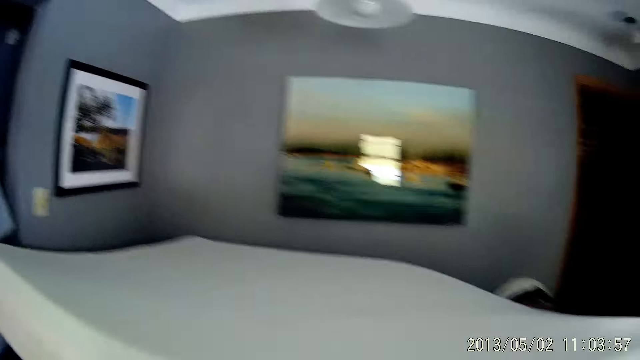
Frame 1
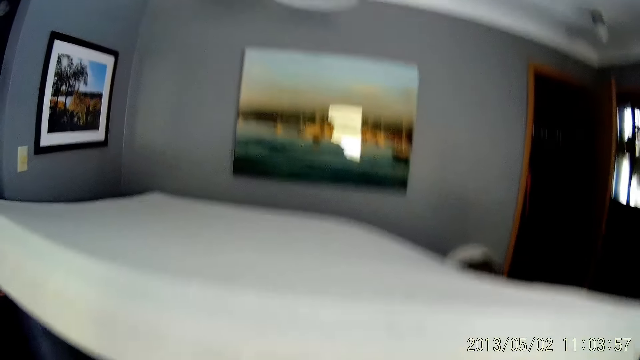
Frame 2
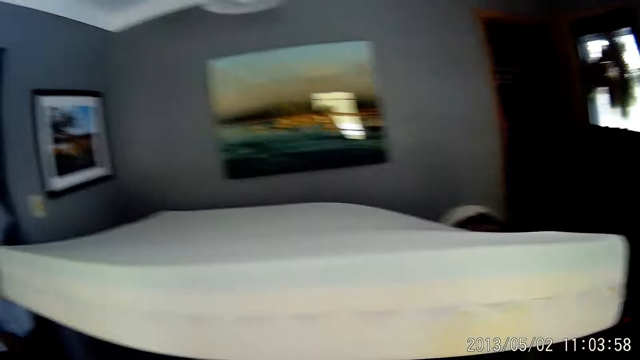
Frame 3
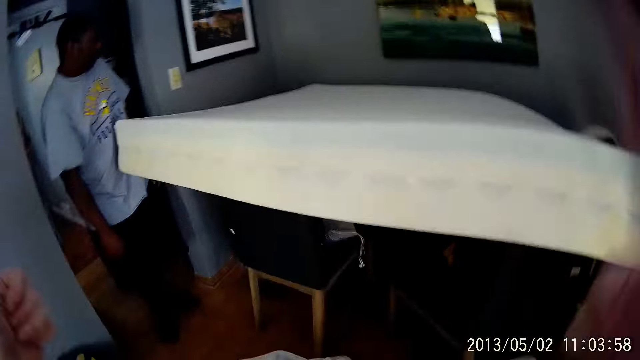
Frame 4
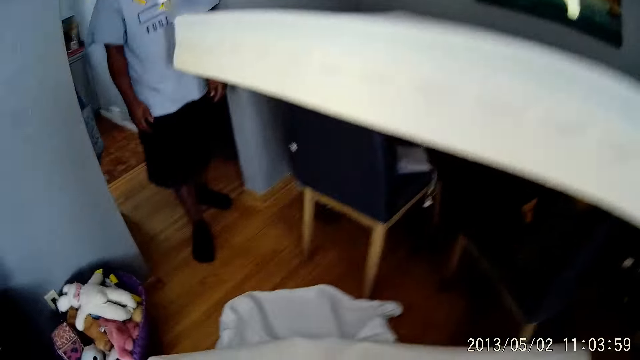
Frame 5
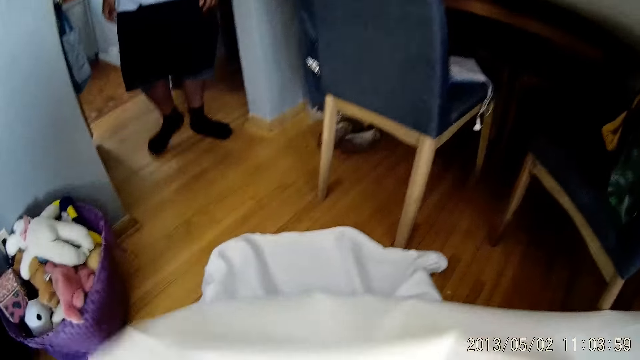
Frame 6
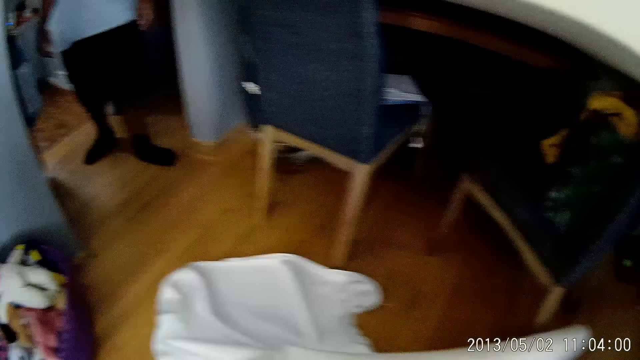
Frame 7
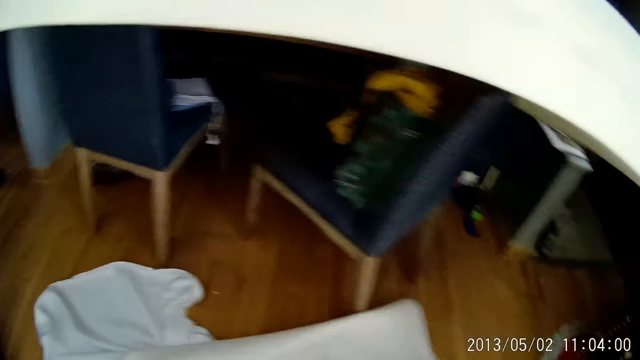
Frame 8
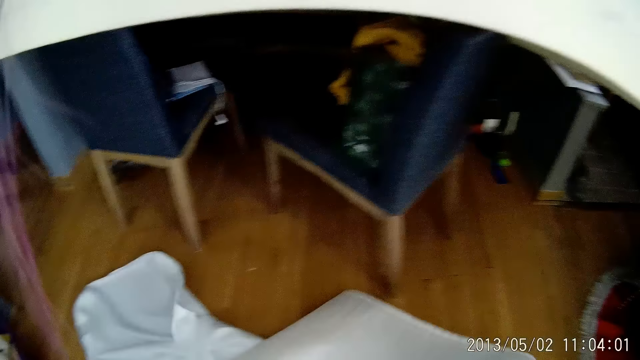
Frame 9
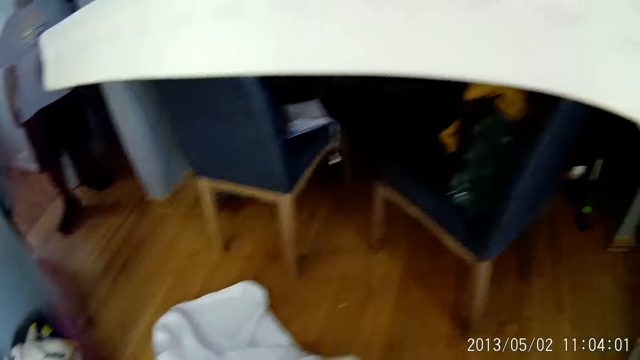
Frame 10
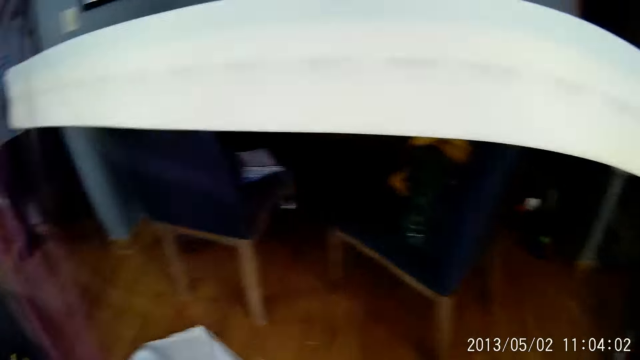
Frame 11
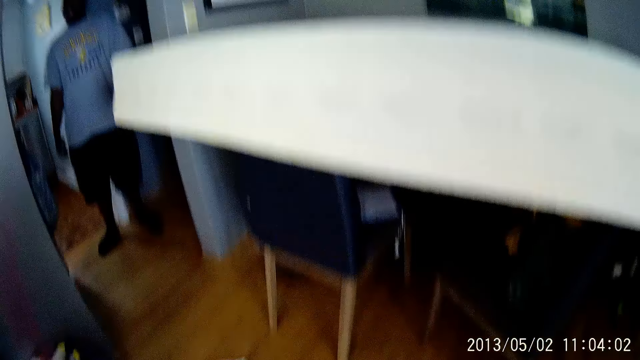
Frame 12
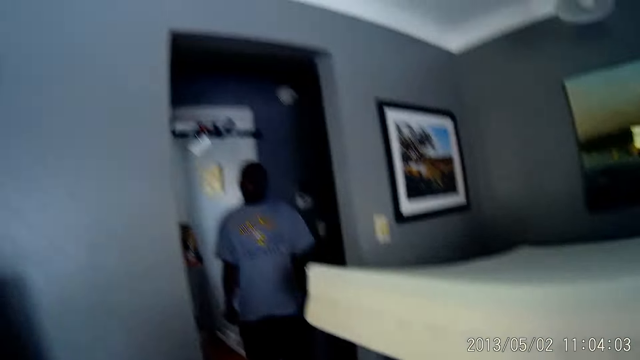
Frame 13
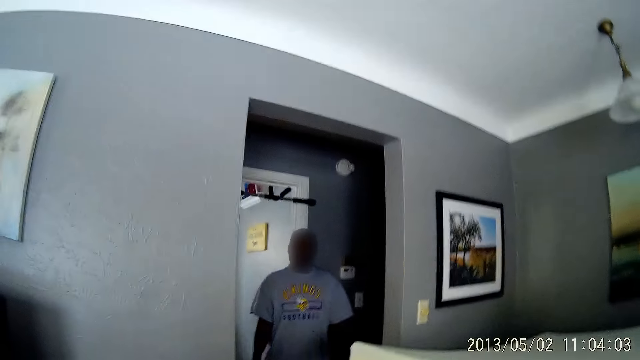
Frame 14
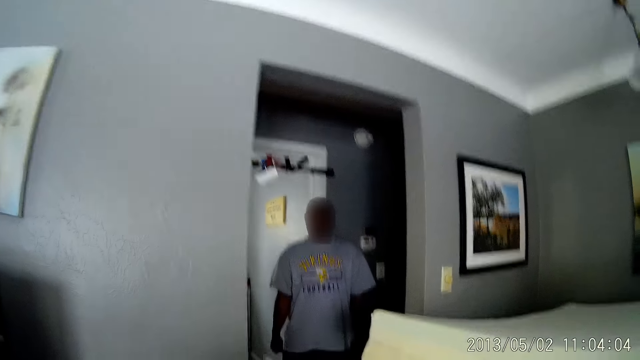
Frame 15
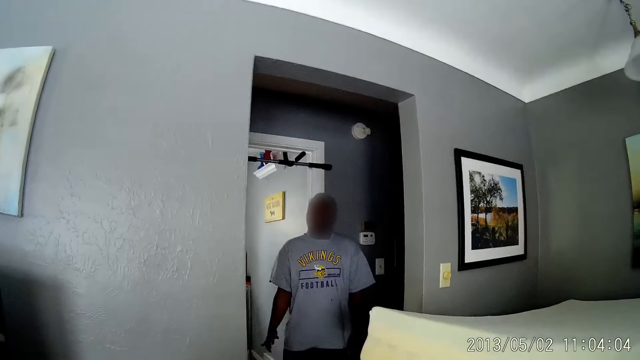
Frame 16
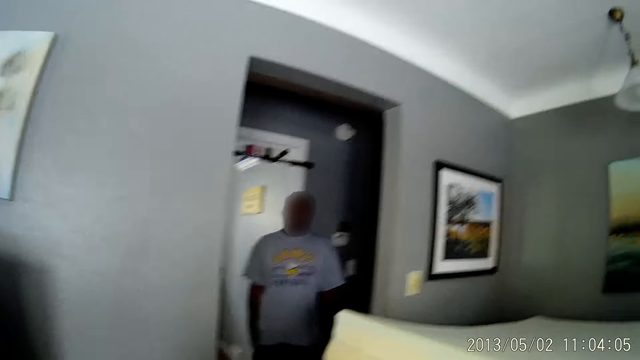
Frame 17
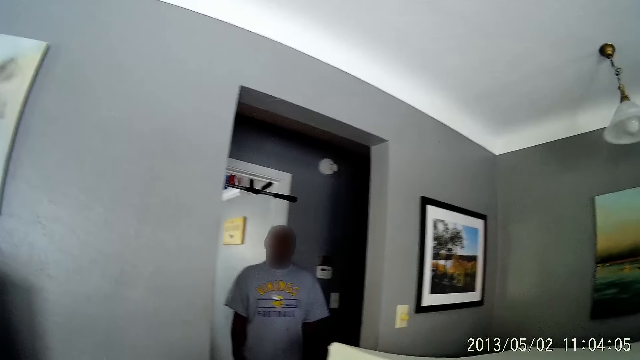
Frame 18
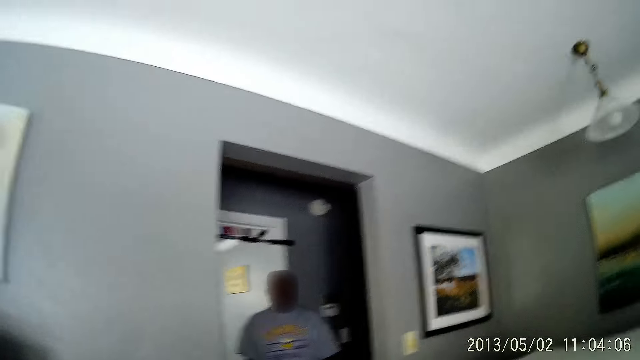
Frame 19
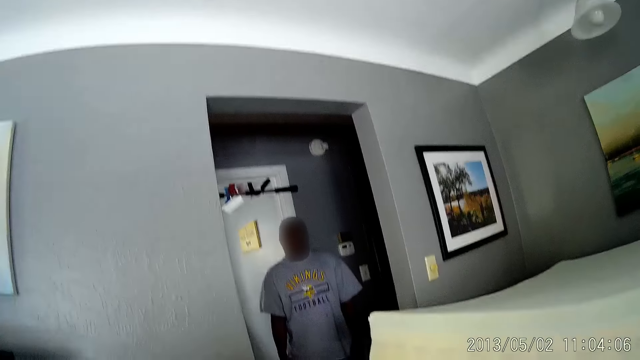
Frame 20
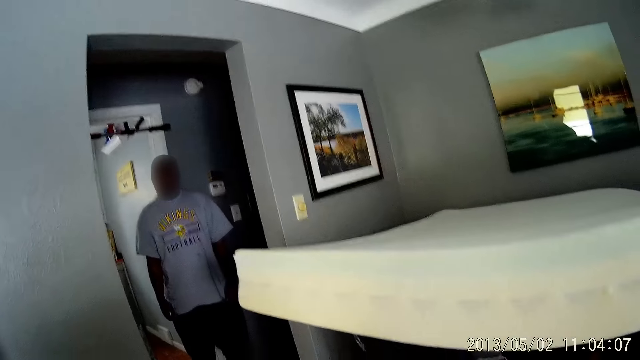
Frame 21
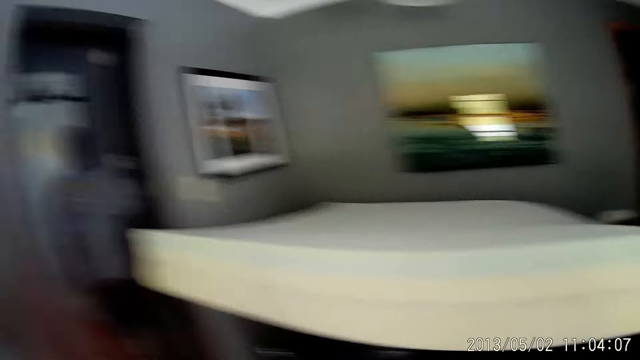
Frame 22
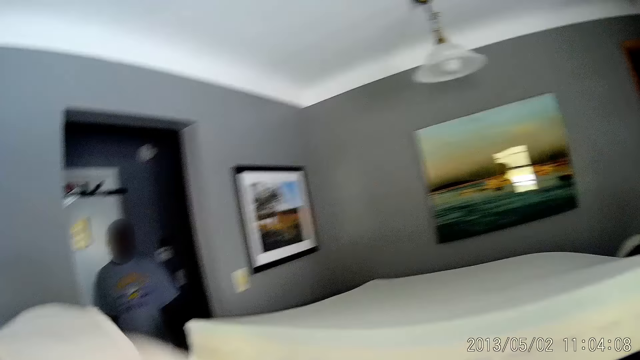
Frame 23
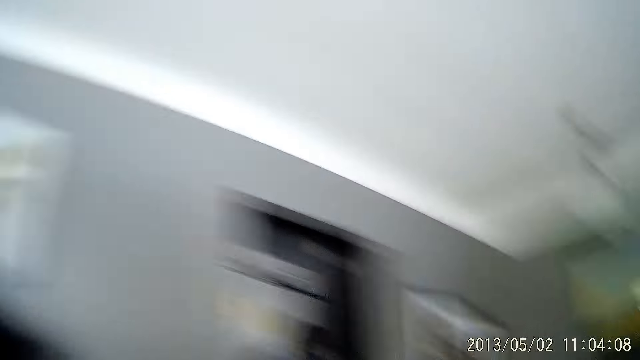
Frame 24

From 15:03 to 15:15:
A man walks in the house. The camera wearer picks up the mattress cover. The man interacts with the camera wearer.

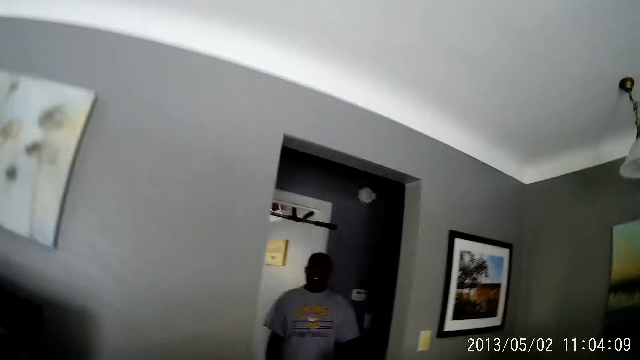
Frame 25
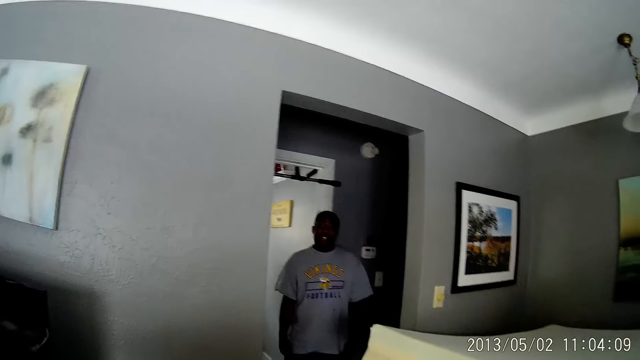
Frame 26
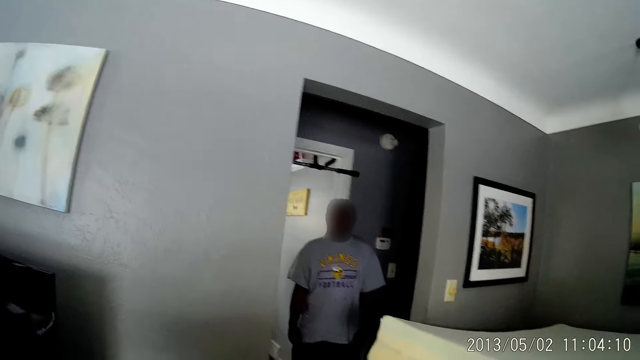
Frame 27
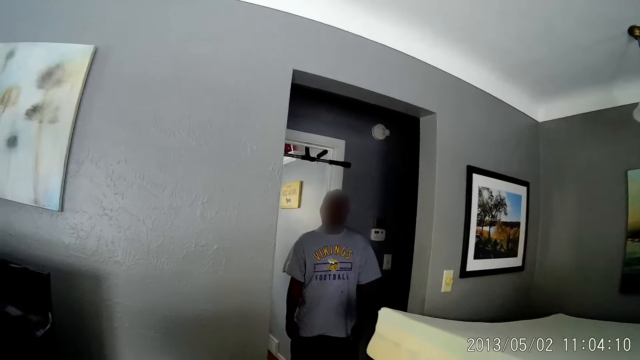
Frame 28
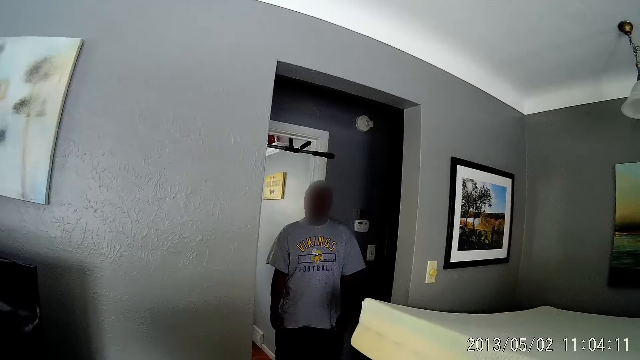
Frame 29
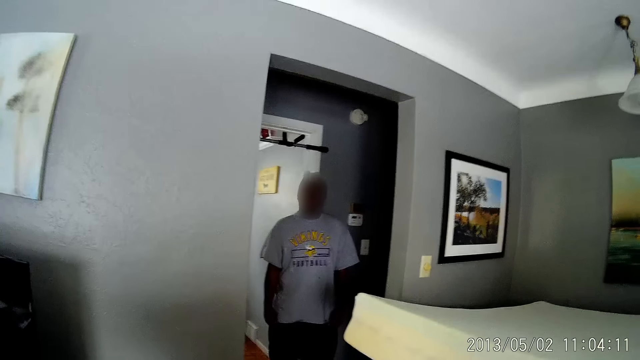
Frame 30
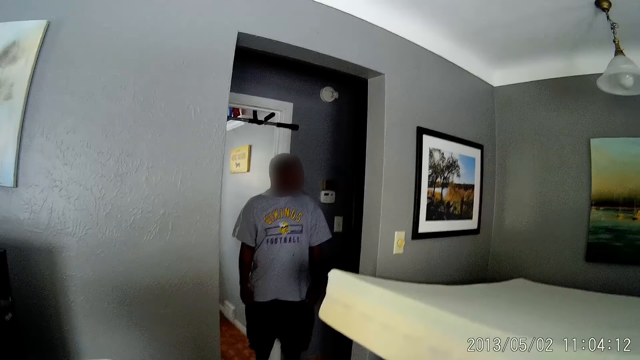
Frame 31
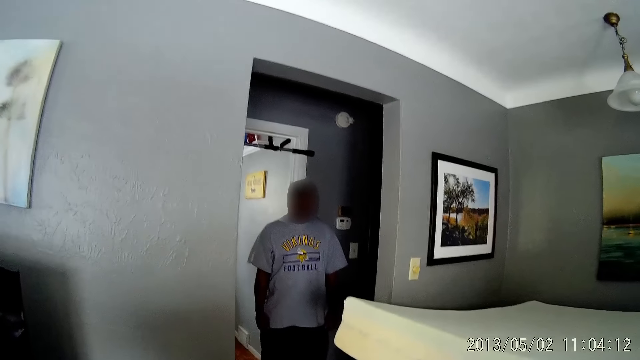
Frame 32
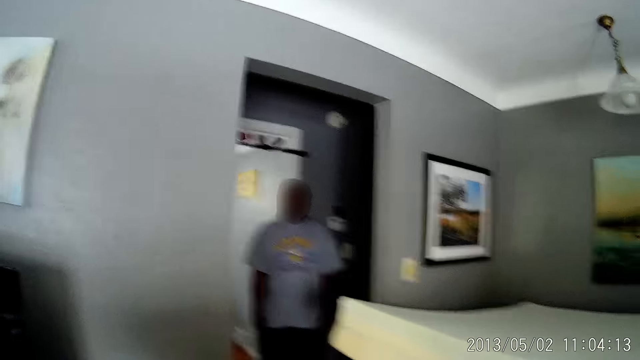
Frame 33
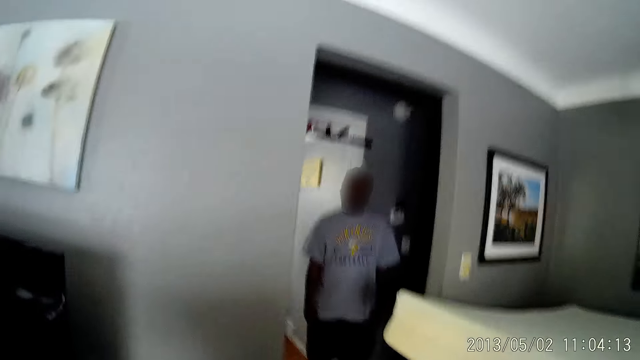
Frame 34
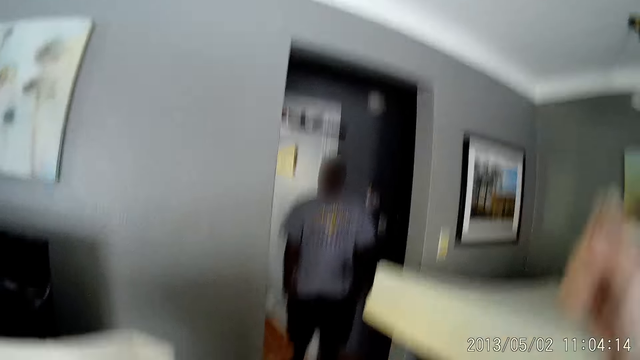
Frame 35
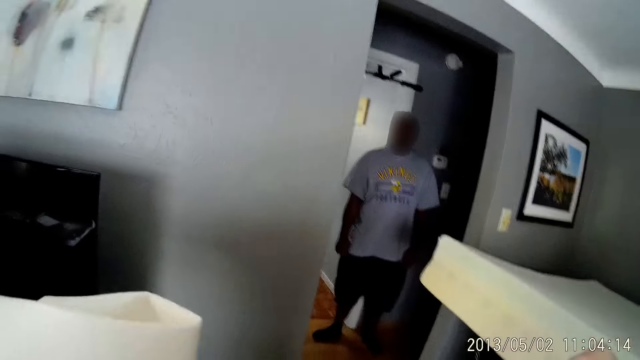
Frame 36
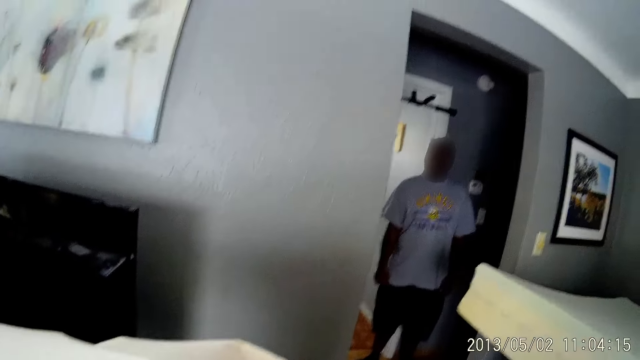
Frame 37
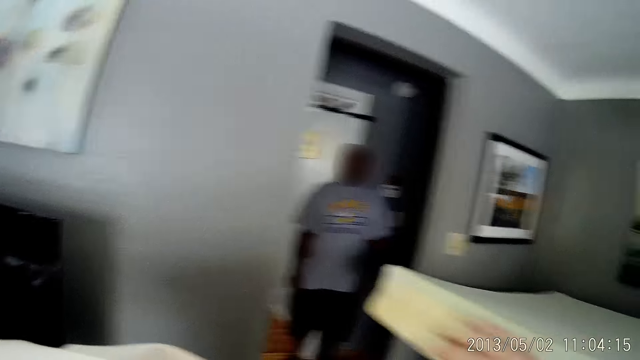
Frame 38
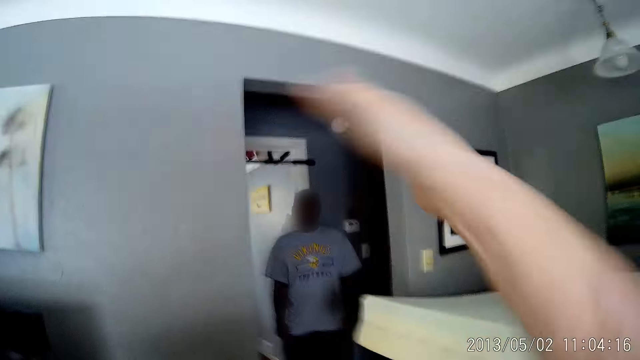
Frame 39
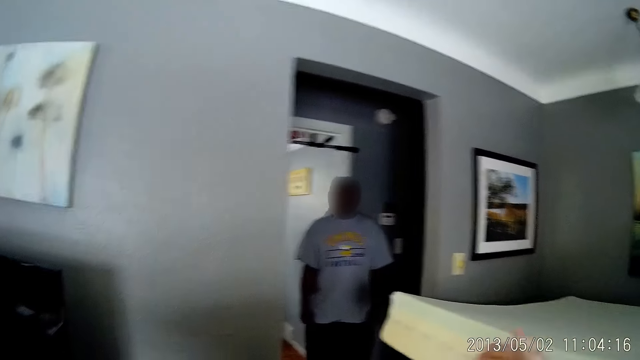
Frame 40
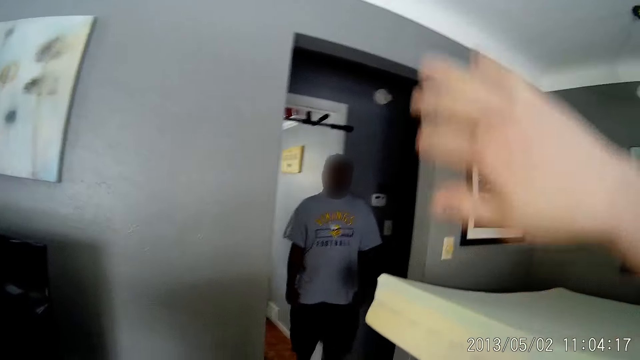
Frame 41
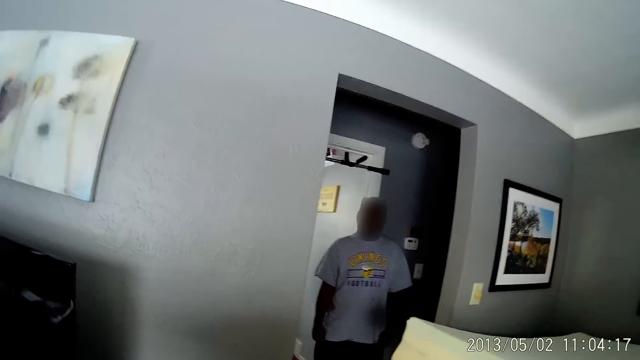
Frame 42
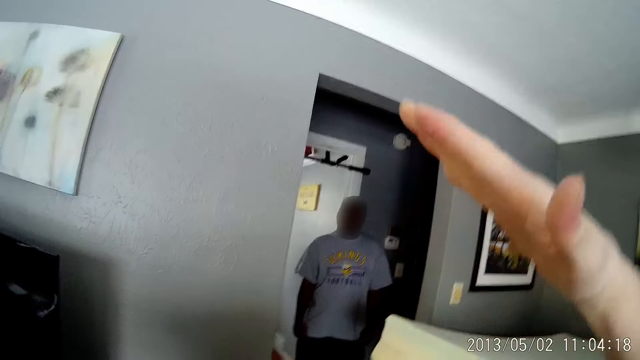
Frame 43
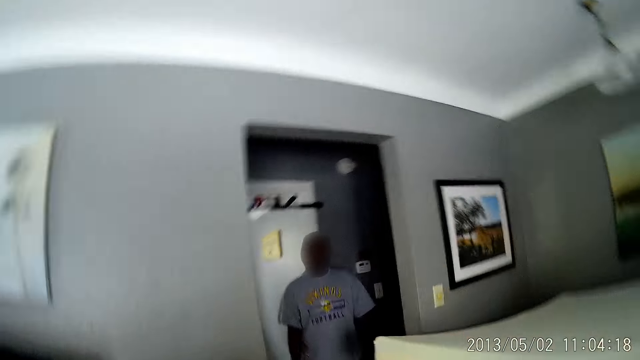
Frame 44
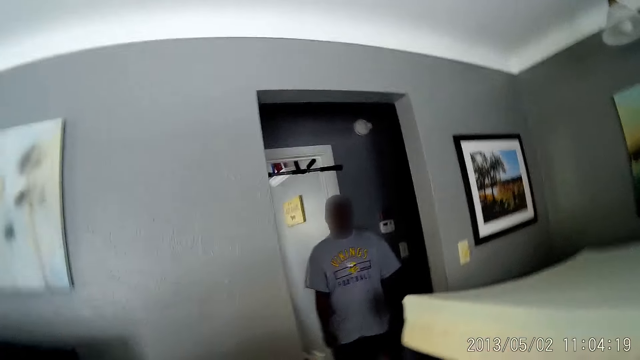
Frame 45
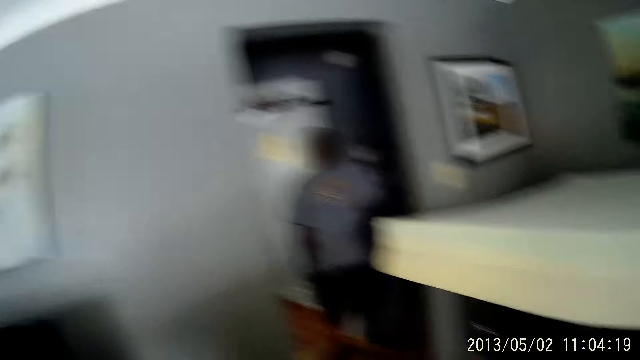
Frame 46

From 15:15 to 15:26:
The camera wearer demonstrates with his right hand.
